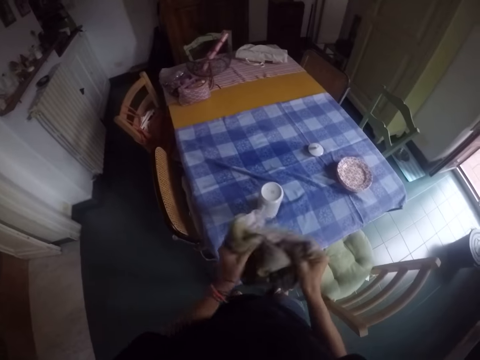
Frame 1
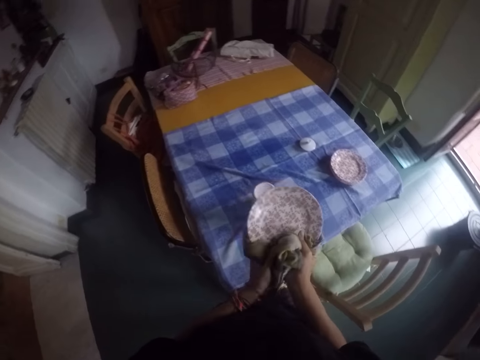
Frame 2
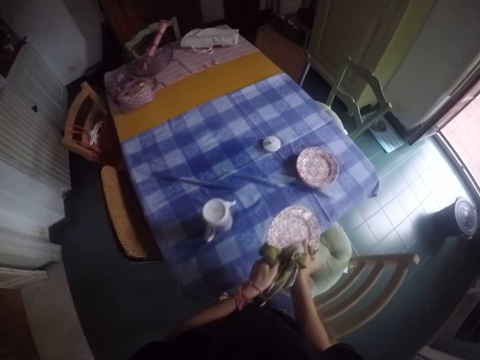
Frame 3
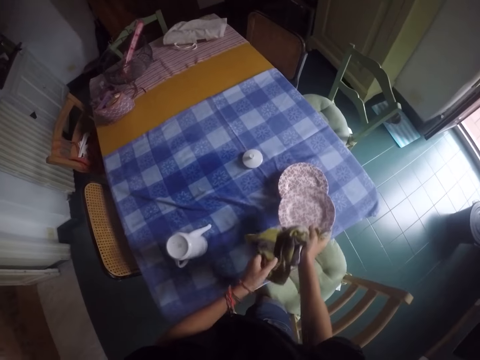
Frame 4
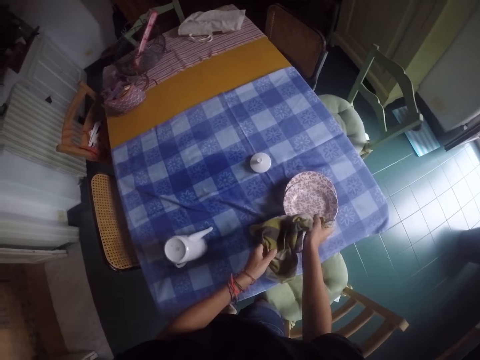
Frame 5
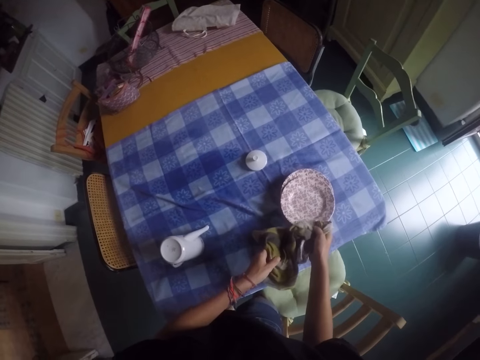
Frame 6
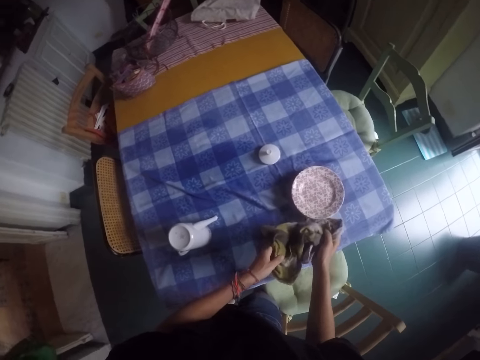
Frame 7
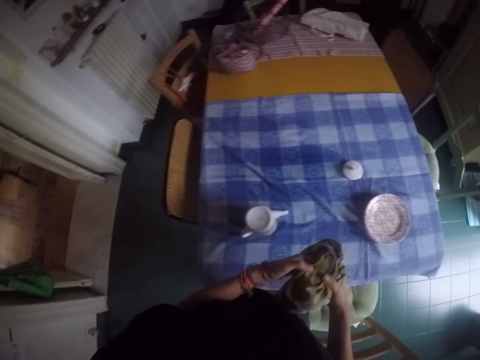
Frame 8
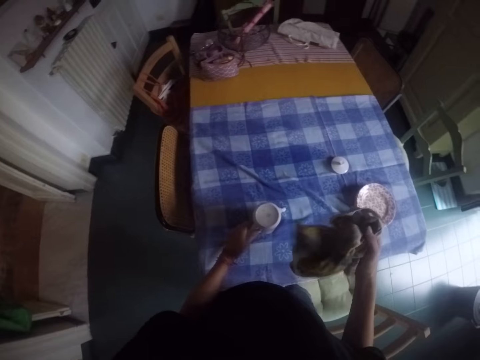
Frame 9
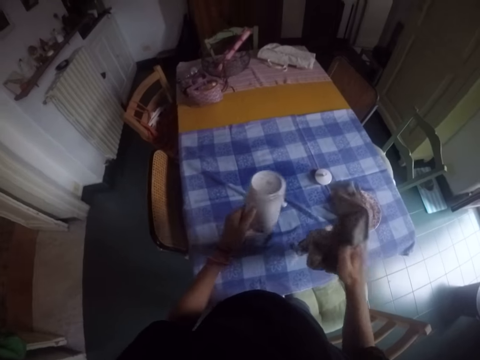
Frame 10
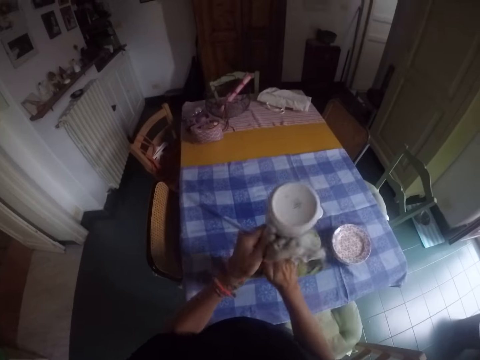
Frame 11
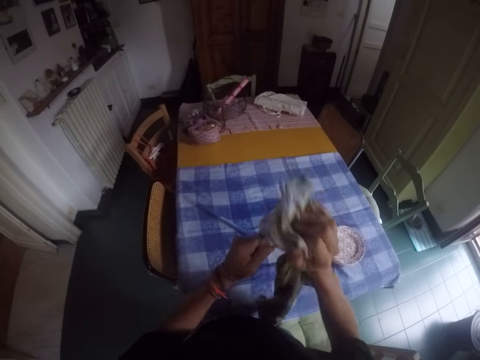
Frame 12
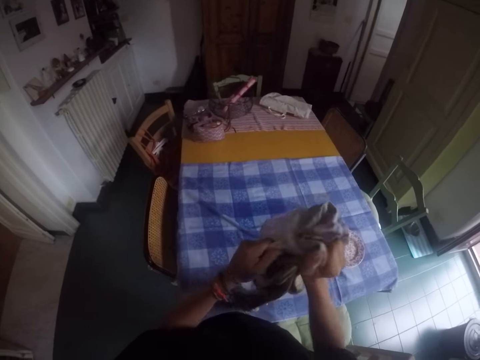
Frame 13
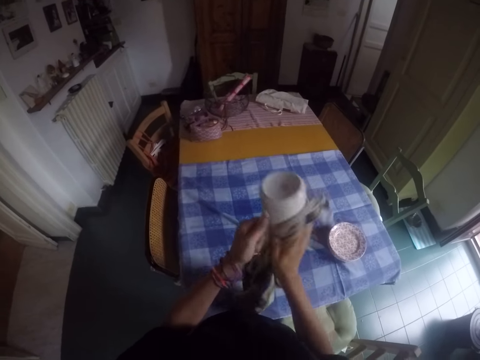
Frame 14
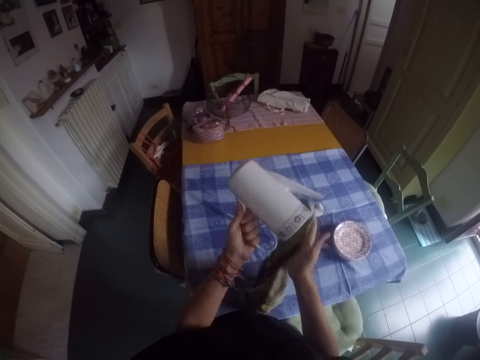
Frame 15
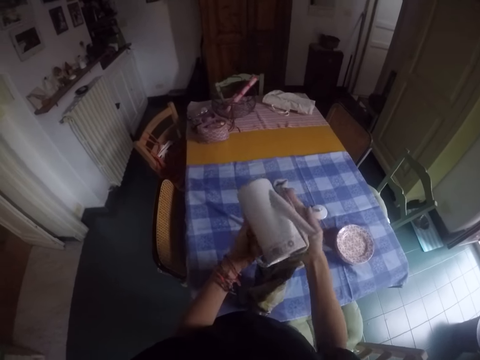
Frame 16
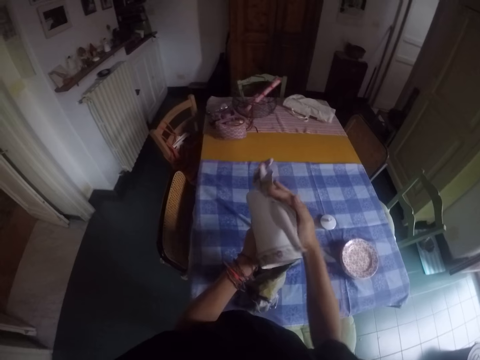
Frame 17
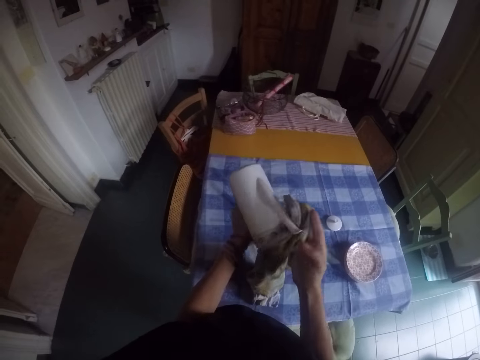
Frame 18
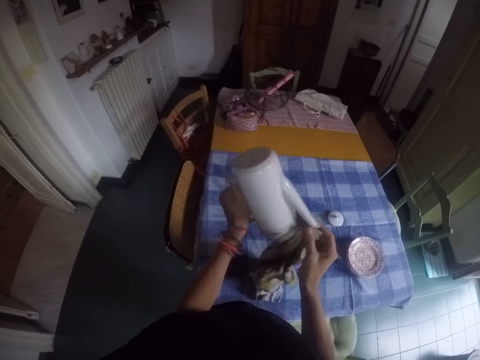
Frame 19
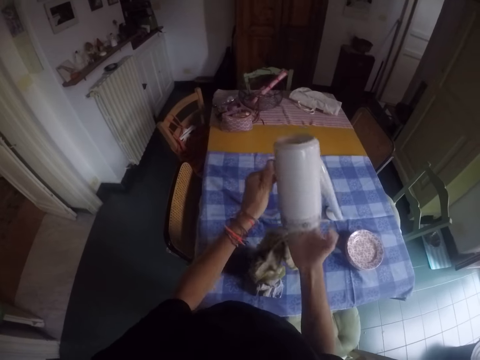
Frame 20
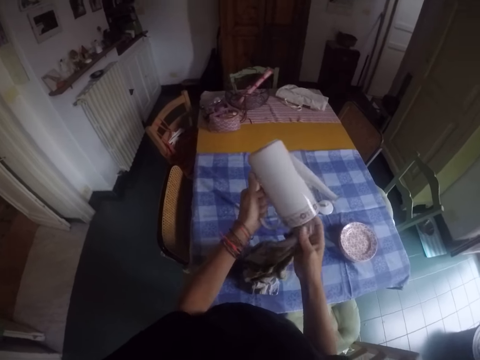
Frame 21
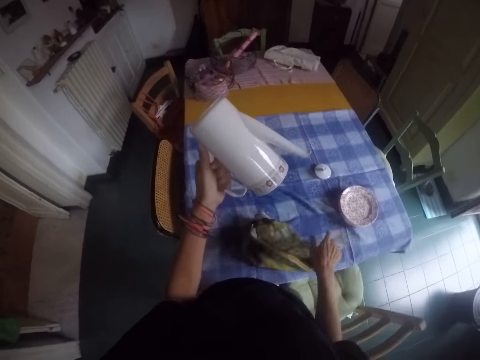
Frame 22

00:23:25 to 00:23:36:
The camera wearer puts the plate on a table. They pick a kettle. They dry the kettle with a towel.

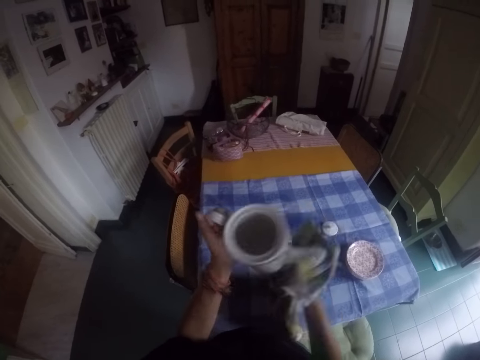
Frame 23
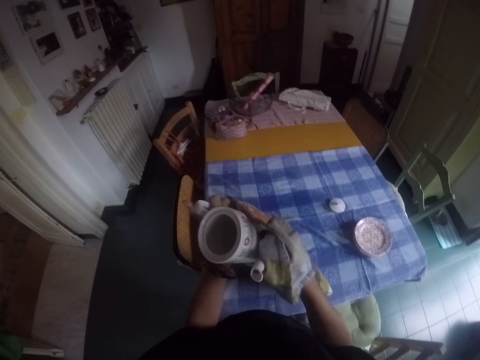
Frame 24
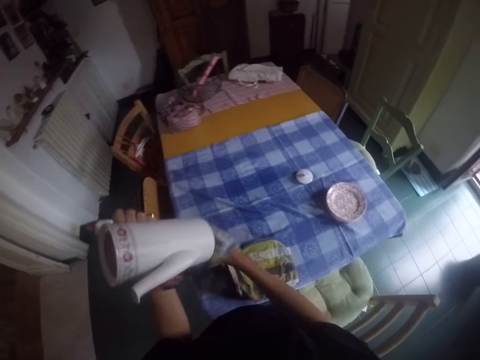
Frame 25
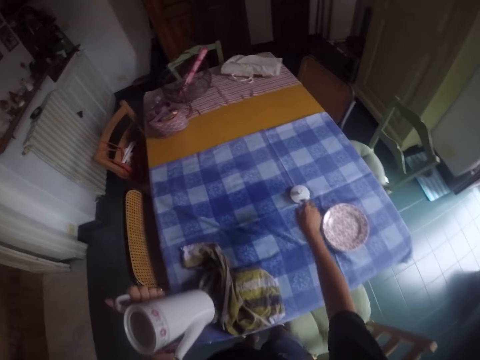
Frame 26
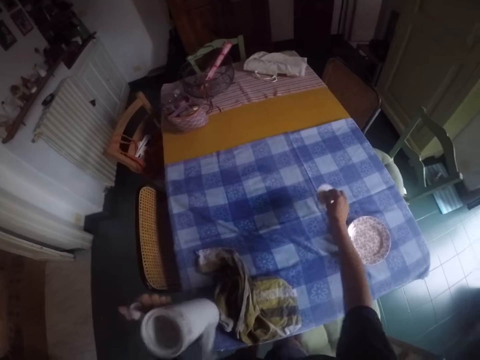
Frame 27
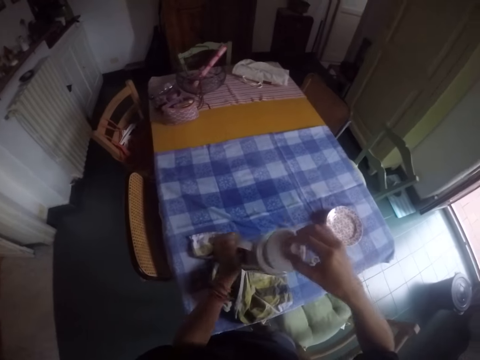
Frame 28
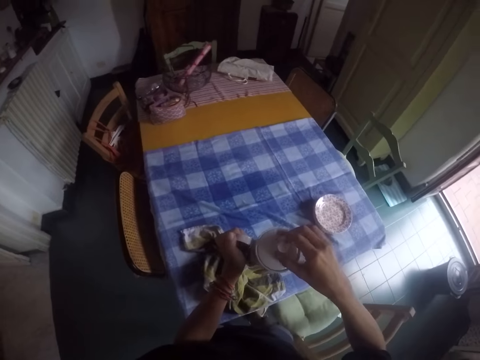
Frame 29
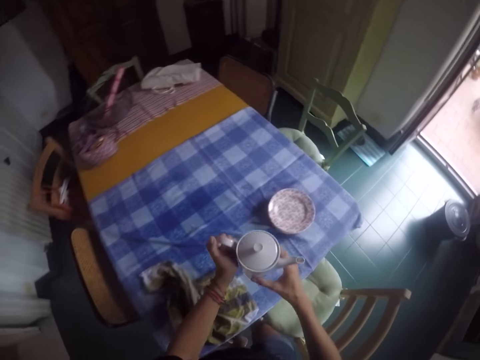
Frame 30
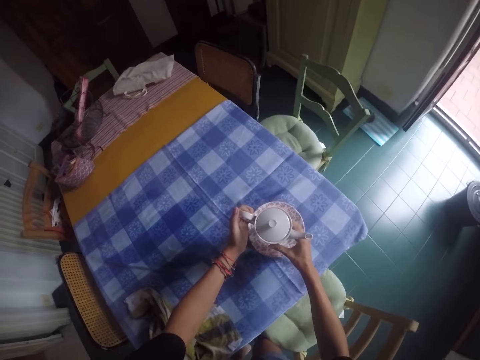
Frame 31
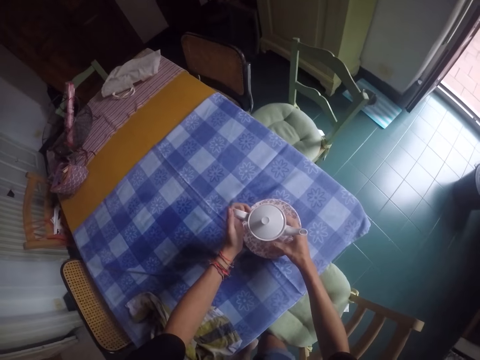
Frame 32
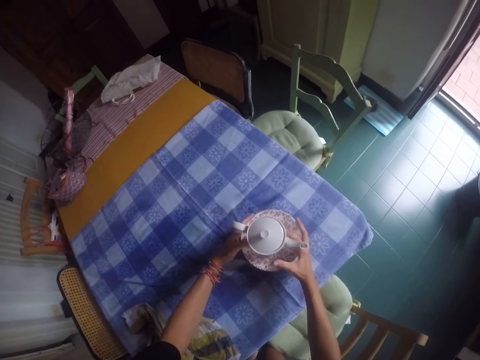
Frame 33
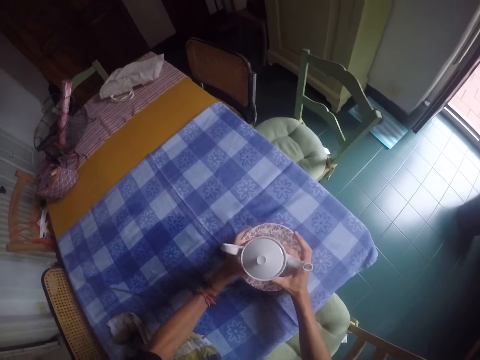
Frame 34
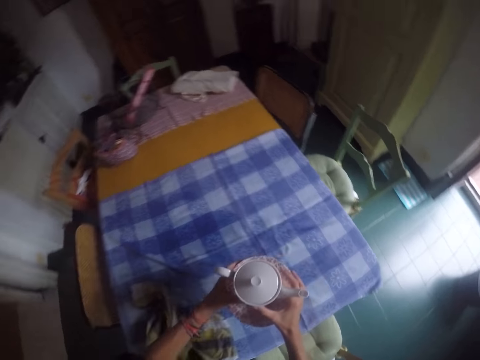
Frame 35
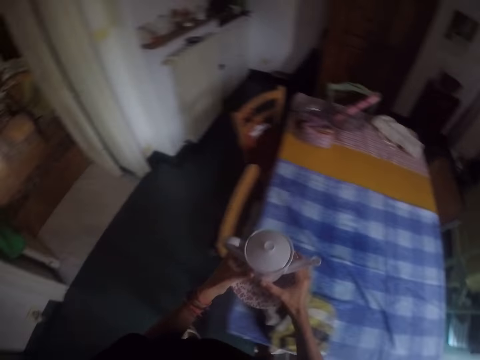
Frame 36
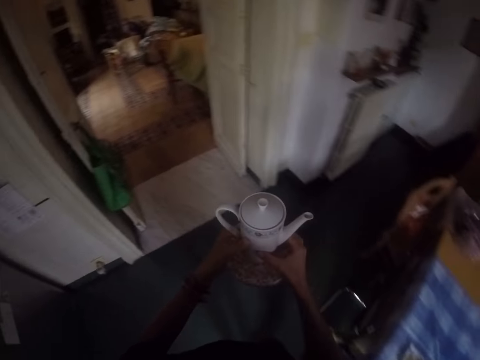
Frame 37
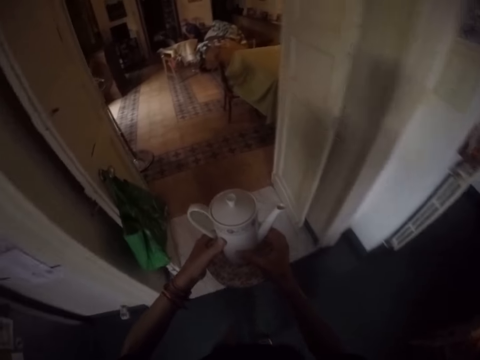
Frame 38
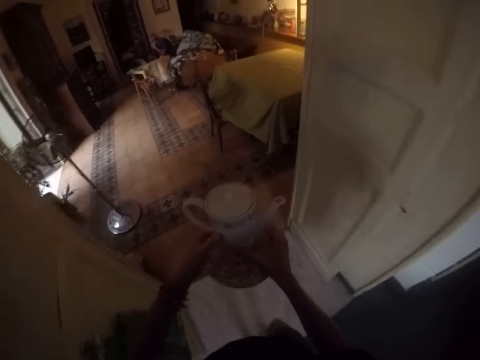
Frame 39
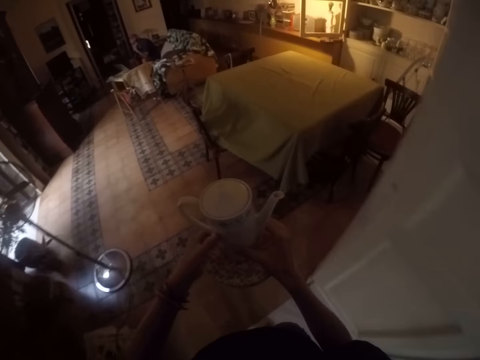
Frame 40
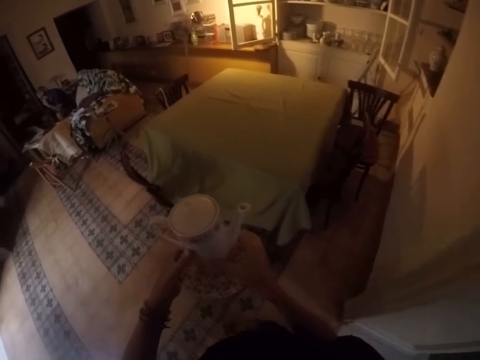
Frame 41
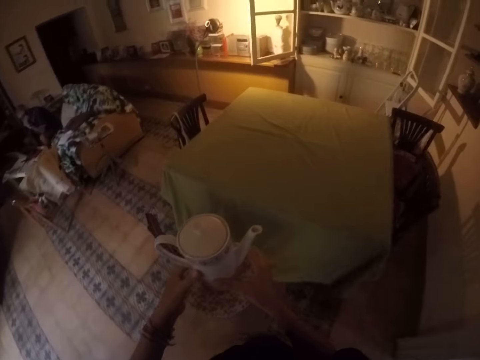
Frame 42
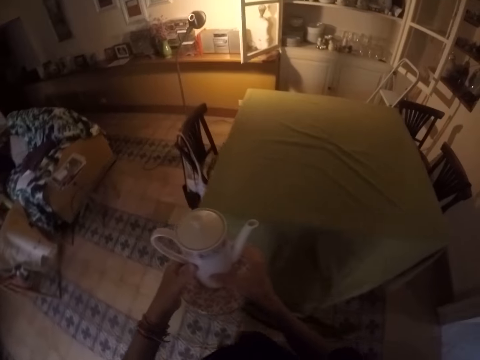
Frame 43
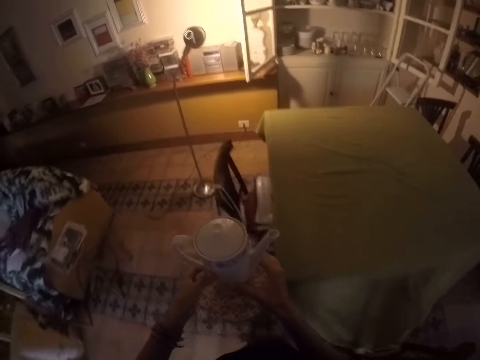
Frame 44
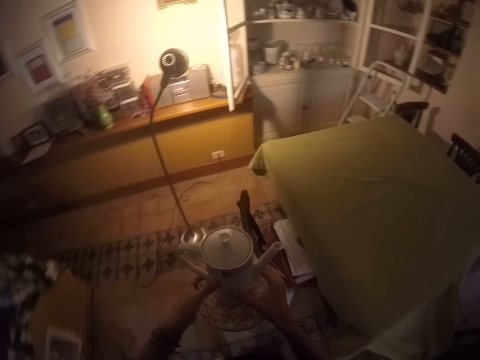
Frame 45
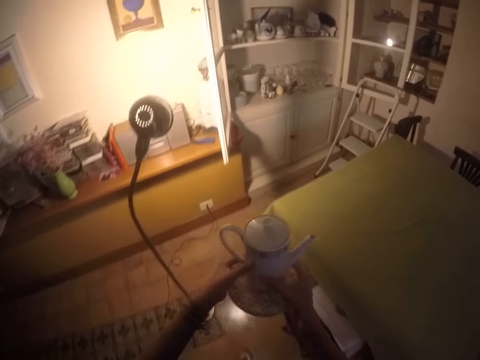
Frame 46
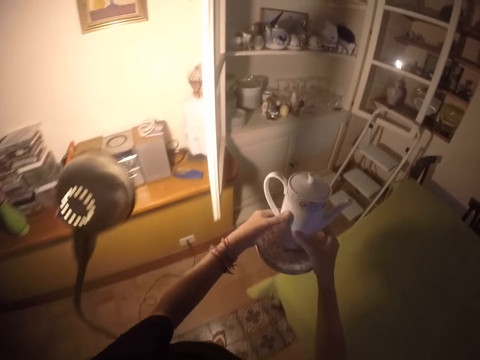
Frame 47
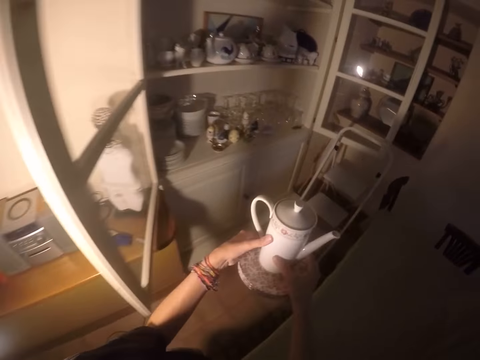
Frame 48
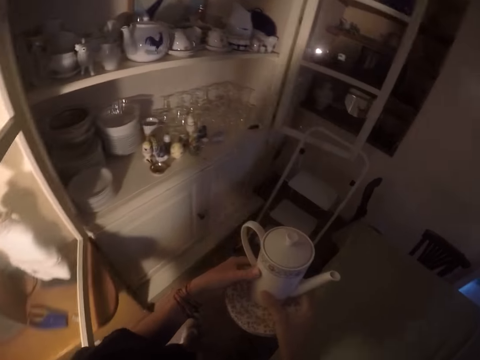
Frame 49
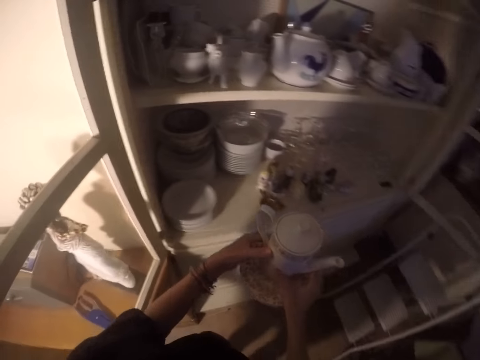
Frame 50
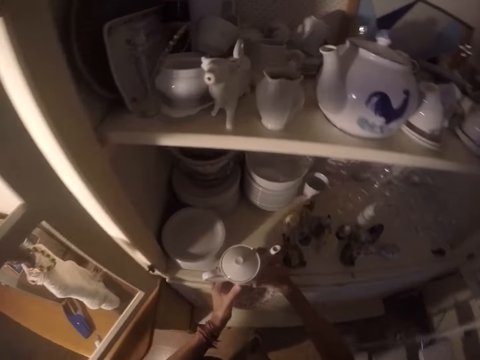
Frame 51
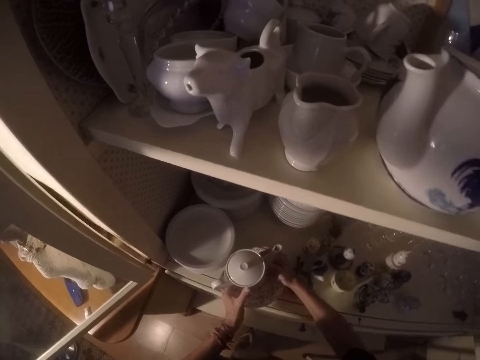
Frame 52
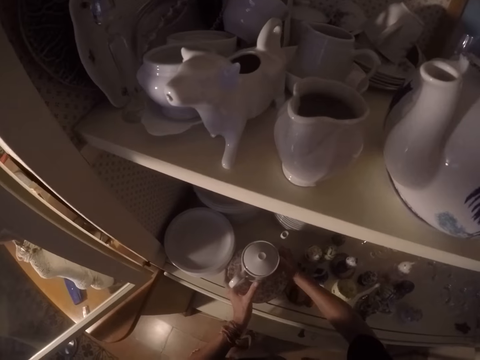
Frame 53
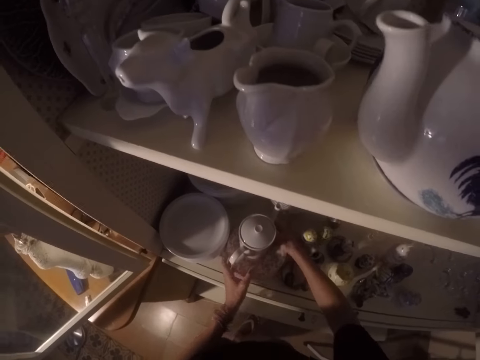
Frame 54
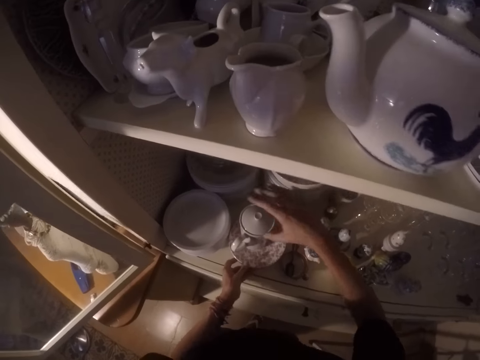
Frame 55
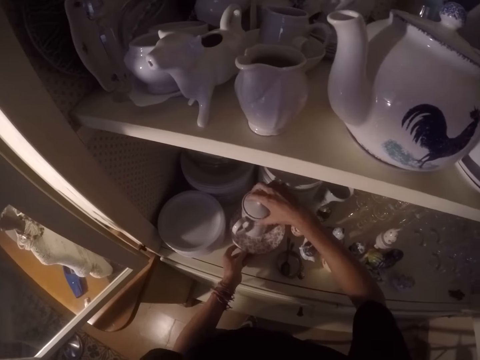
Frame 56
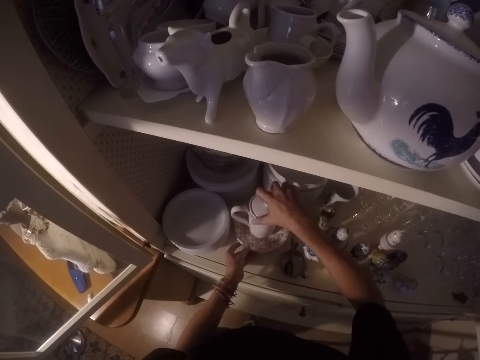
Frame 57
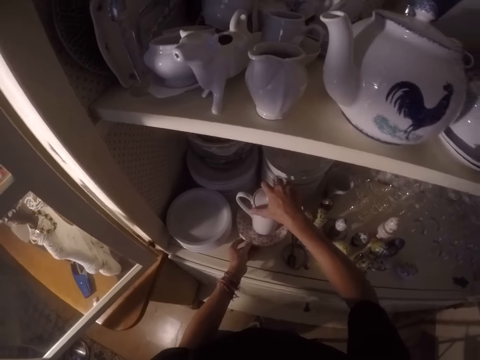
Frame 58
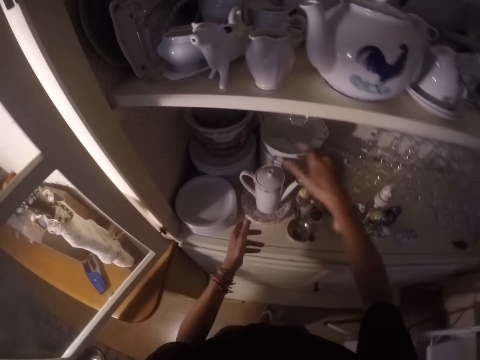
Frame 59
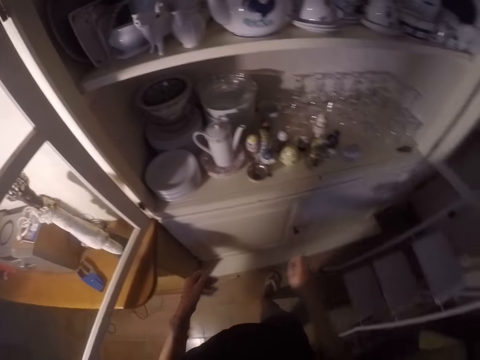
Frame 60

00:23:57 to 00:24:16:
The camera wearer puts a towel on a table. They pick a kettle lid. They close the kettle. They put the kettle on top of a plate. They pick utensils from the table. They have carried the kettle with the plates together. They walk in another room. They put the utensils inside the cabinet.
